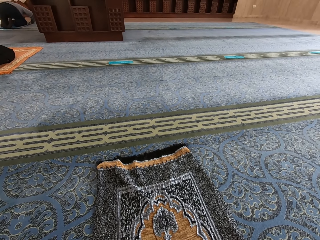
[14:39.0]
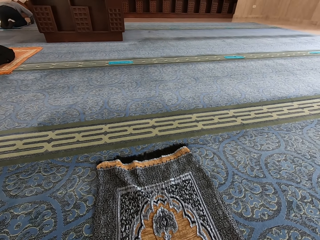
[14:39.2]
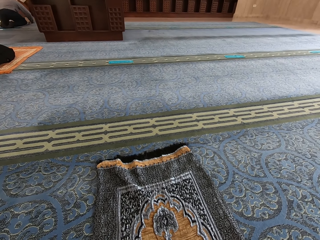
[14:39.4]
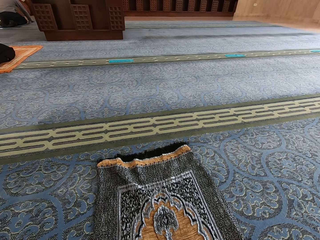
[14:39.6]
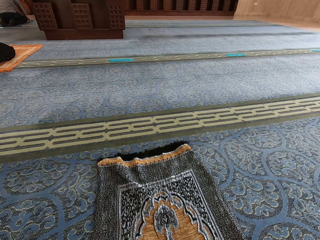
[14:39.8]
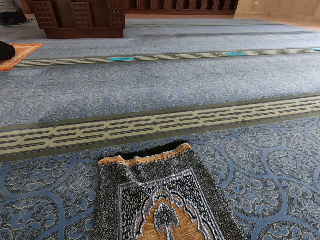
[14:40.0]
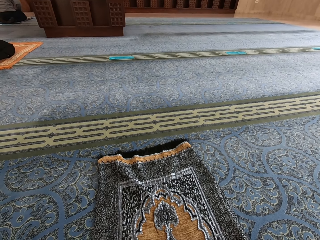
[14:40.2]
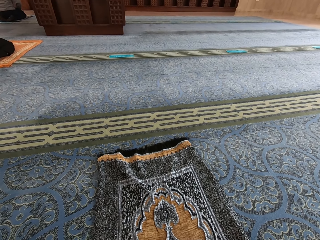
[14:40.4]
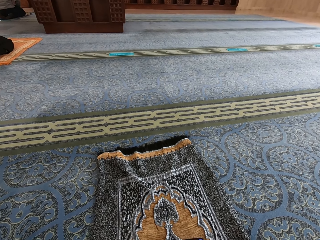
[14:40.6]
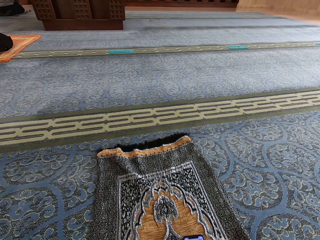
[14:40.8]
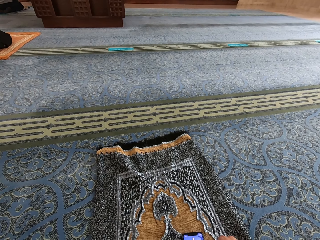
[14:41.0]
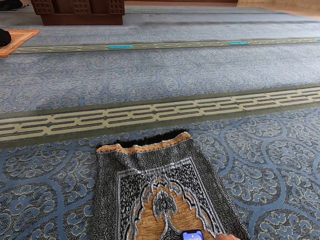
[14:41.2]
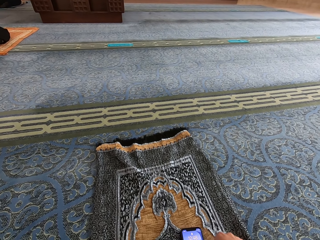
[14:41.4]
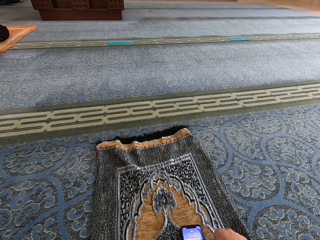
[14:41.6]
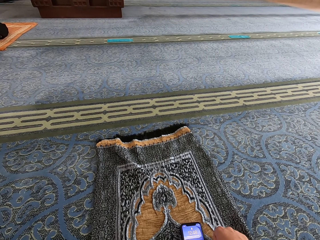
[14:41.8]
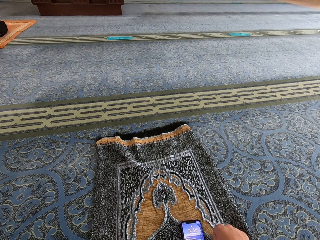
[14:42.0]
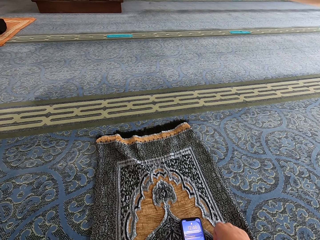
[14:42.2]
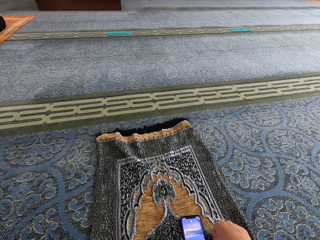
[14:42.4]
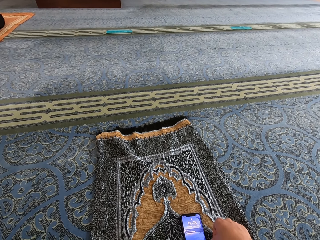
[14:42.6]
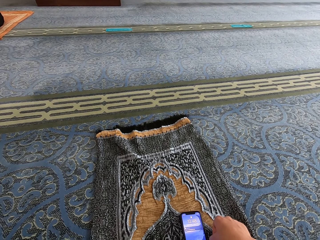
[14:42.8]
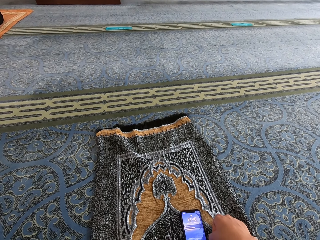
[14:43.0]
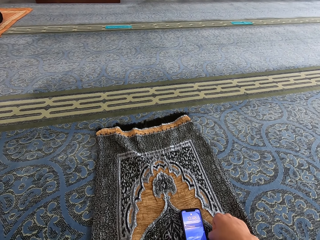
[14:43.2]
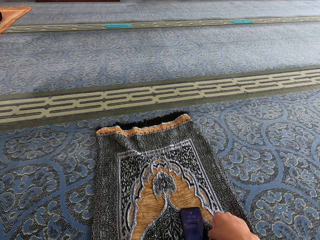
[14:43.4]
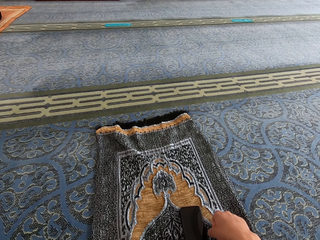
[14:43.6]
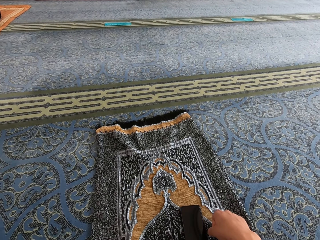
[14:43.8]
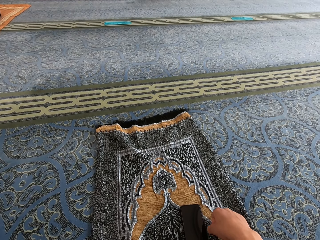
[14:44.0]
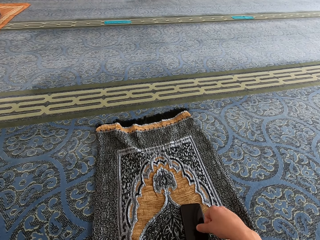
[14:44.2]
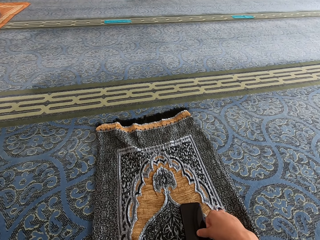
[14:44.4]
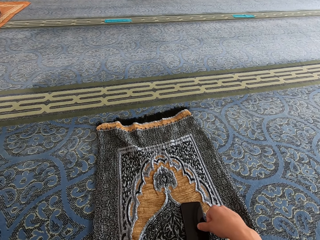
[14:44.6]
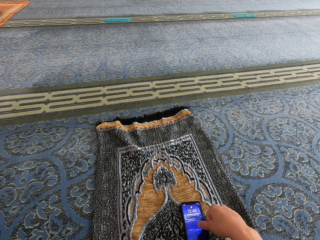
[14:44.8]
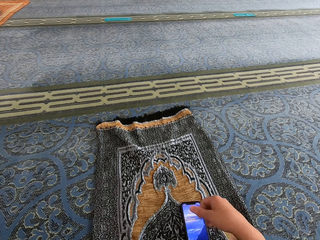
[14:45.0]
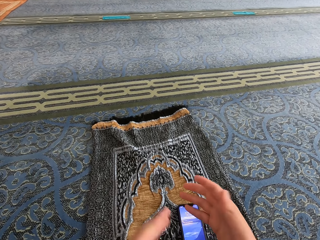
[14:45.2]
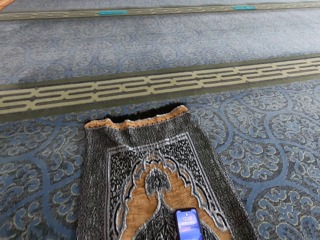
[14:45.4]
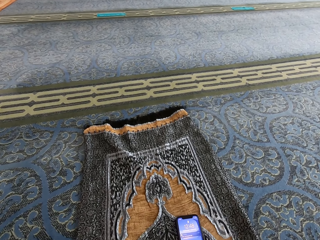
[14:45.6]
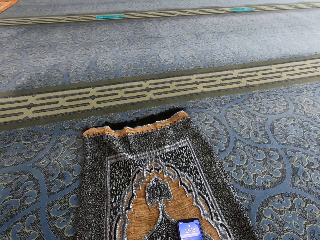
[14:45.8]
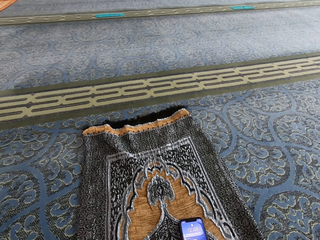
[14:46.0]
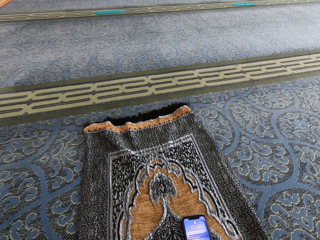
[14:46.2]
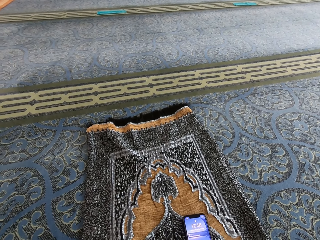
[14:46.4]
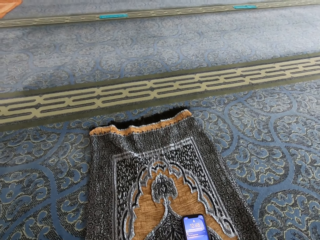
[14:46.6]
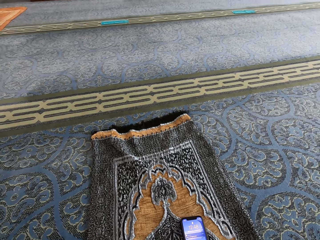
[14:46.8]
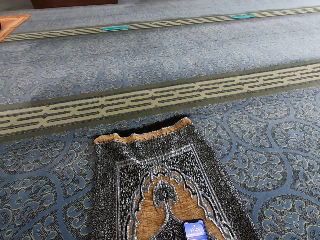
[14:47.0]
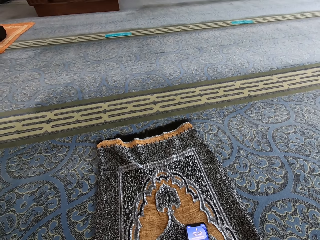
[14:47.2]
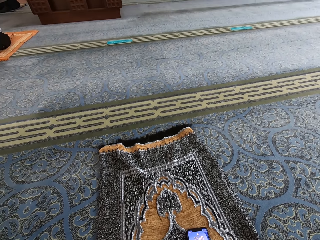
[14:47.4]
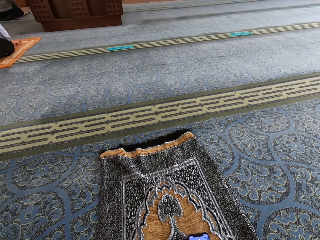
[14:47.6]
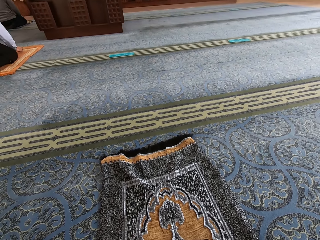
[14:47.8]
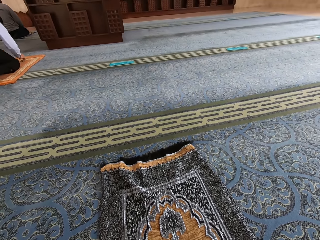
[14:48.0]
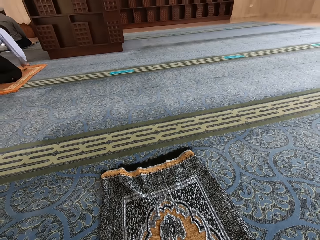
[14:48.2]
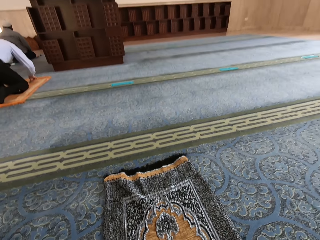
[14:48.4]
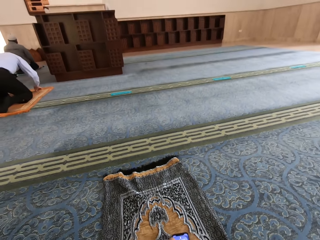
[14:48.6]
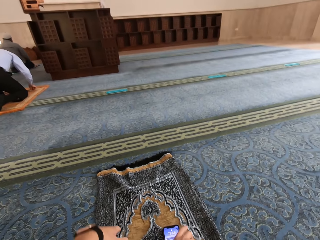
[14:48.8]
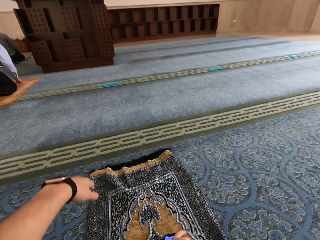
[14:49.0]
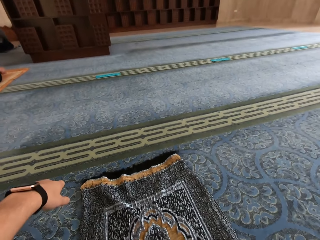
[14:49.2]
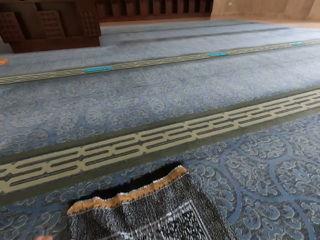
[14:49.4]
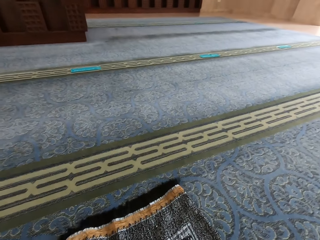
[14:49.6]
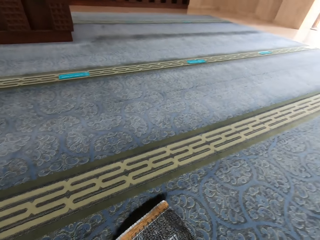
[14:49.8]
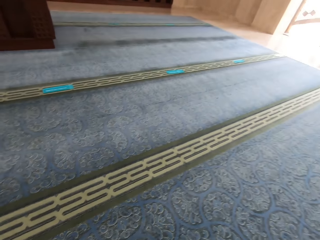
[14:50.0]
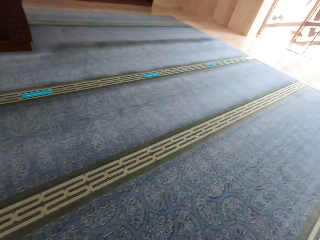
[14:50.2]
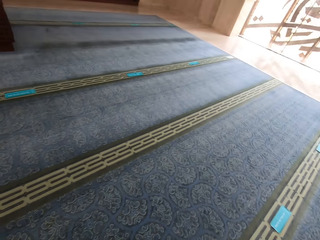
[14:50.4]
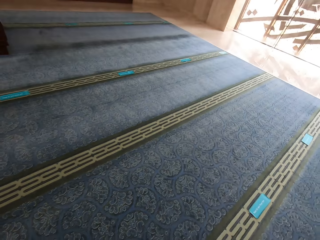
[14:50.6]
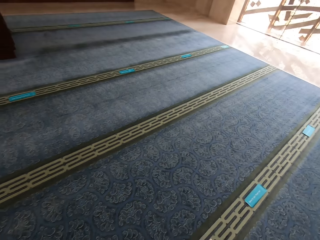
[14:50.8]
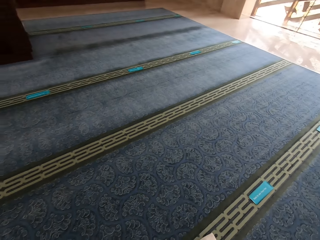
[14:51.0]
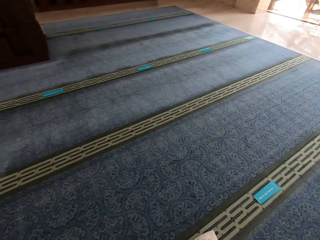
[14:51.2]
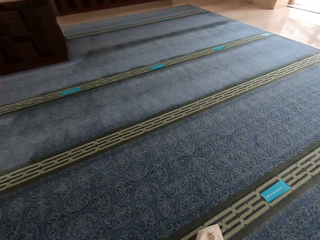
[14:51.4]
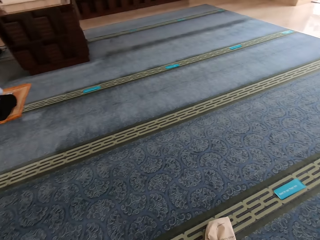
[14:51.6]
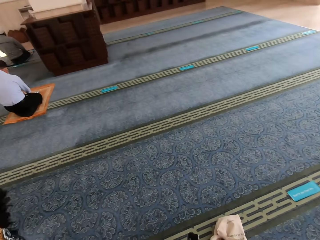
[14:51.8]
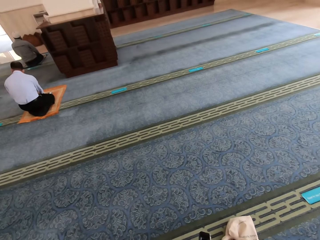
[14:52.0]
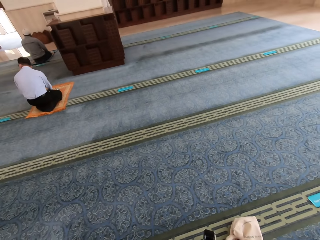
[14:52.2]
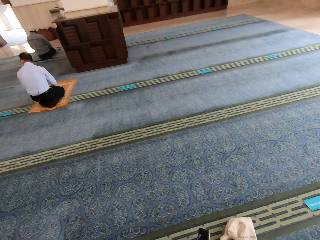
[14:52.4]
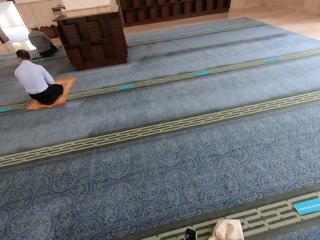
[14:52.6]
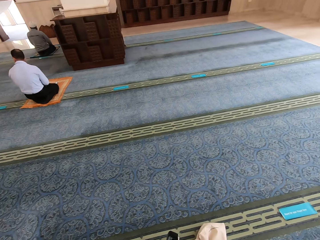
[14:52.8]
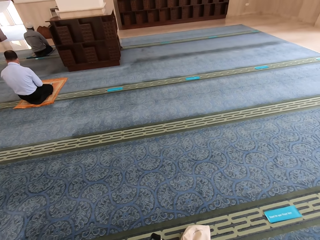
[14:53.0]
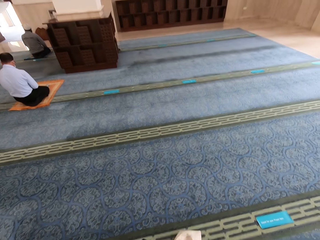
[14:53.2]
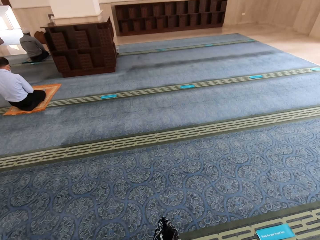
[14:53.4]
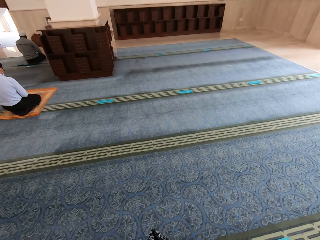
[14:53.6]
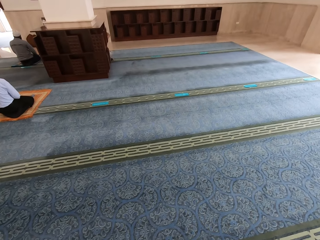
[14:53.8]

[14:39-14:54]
The camera wearer looks at the phone. They take a floor mat.

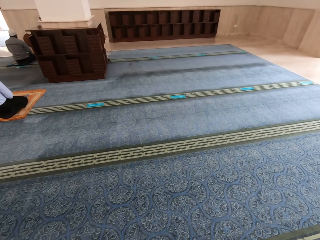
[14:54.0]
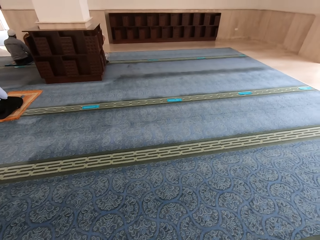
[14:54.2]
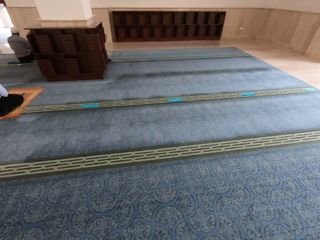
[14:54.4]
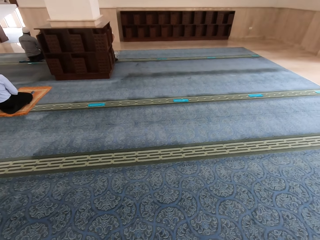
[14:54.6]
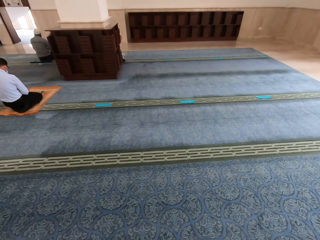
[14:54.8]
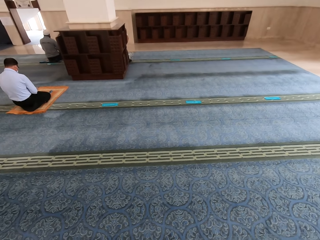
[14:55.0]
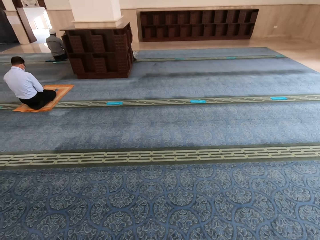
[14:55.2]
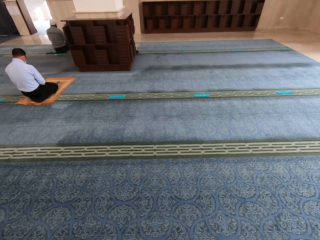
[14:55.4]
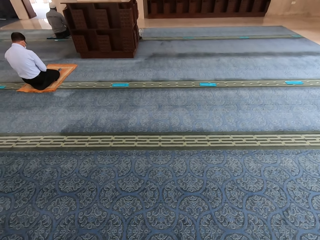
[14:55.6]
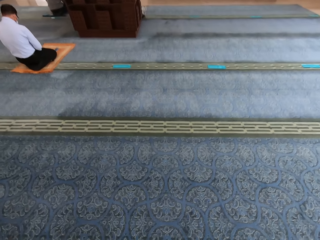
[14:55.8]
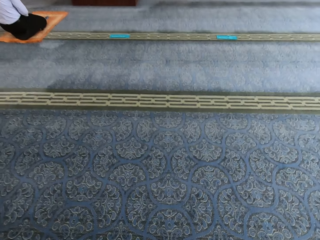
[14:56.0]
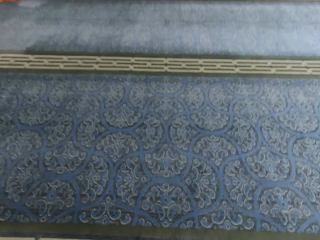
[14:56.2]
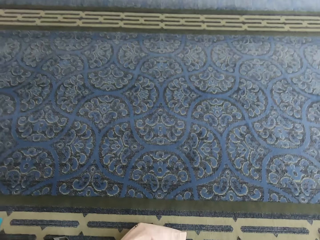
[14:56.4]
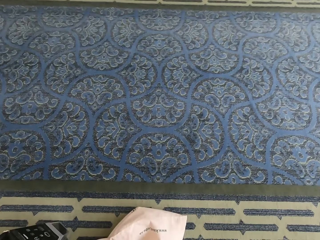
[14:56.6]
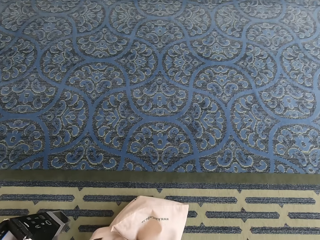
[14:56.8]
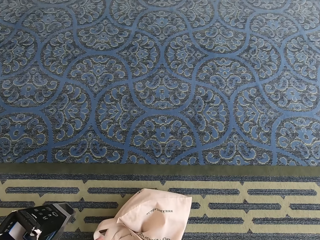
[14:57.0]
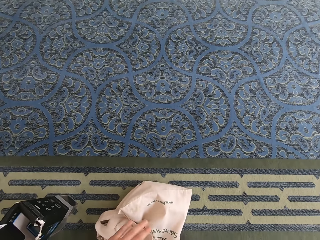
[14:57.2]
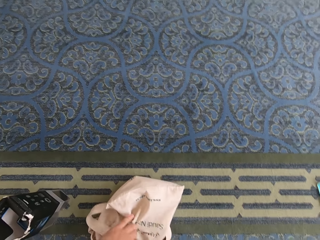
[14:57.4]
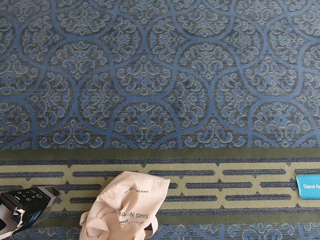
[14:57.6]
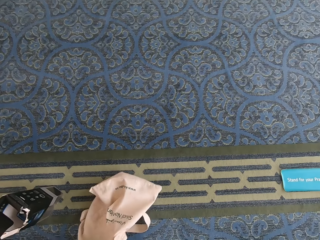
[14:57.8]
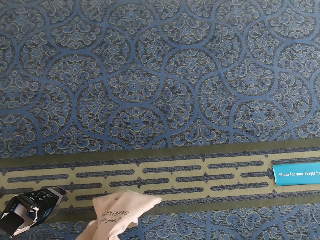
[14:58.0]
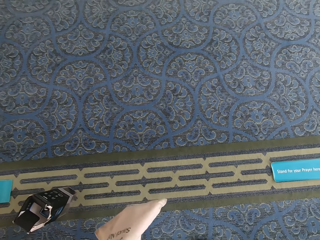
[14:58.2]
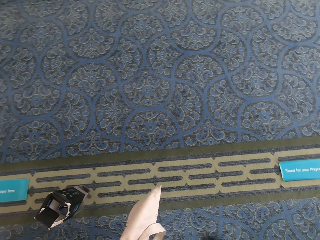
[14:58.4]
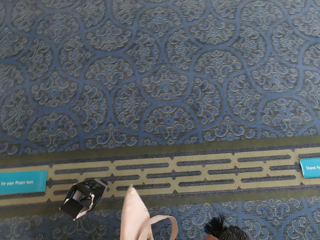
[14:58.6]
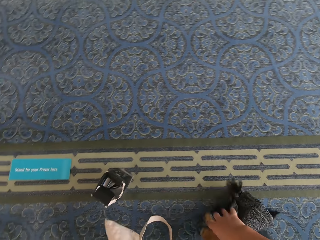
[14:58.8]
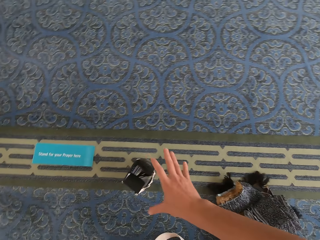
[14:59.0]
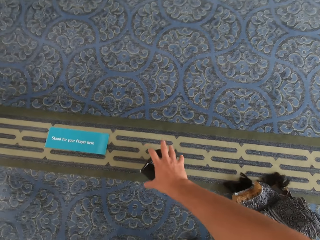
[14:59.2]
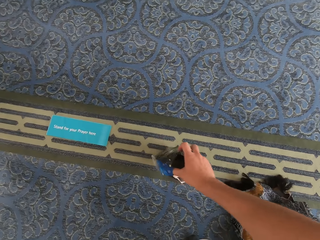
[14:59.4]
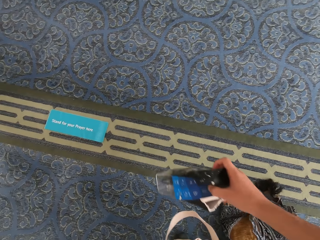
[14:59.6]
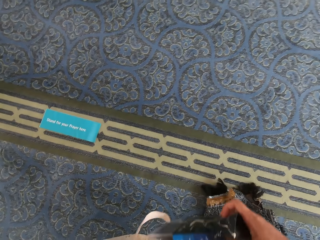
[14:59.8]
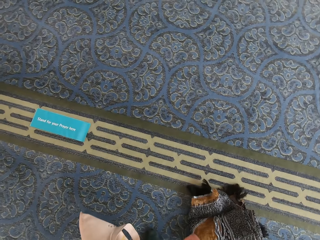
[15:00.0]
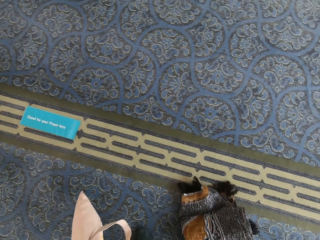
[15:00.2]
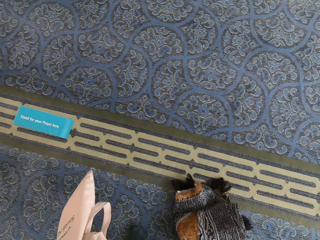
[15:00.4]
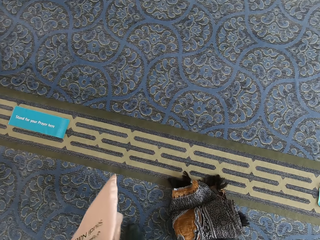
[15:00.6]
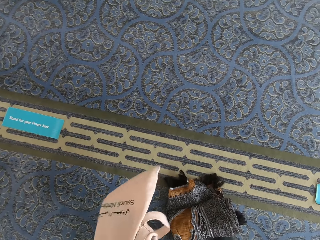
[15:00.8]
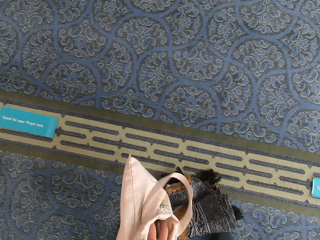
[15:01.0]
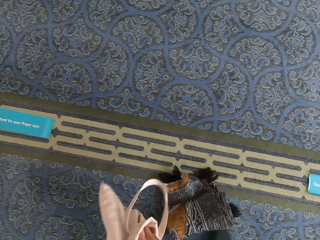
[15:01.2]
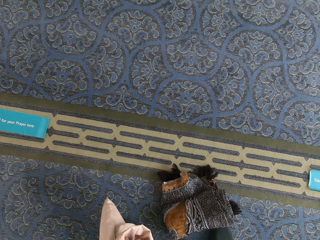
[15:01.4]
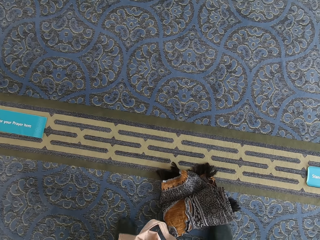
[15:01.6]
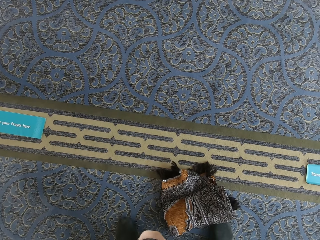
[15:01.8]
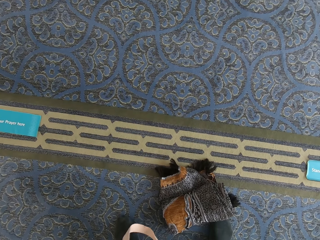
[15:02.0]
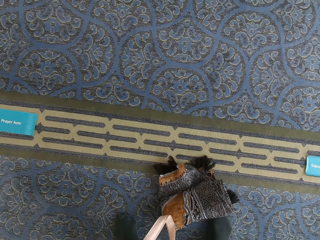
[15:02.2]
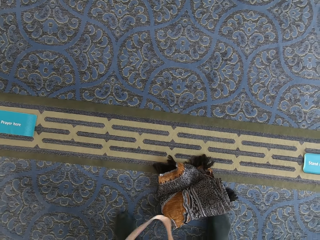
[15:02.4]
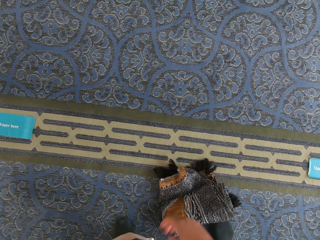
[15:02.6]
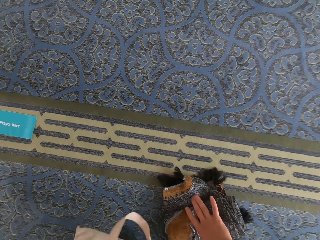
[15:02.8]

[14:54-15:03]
The camera wearer takes a fabric bag. They put the mat down. They take a box and put the box in the fabric bag. They put the phone inside the bag.
